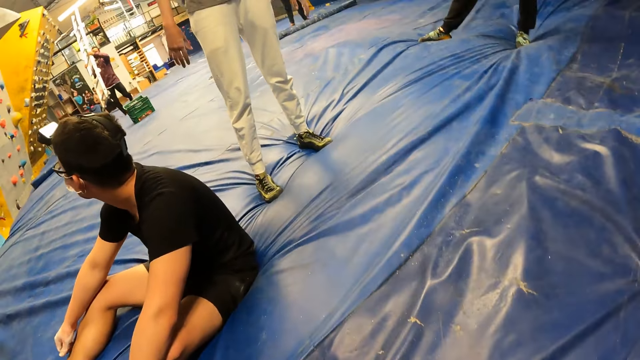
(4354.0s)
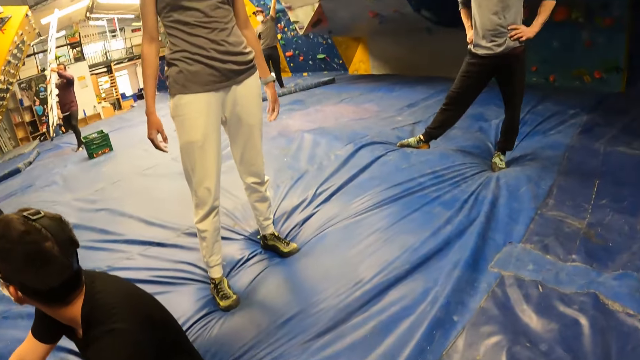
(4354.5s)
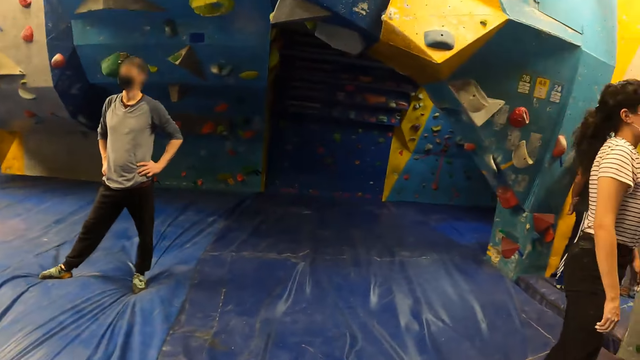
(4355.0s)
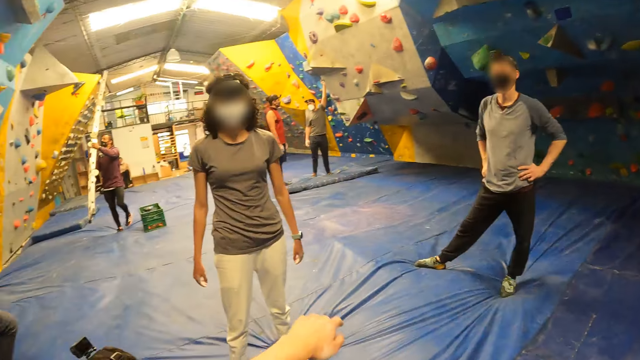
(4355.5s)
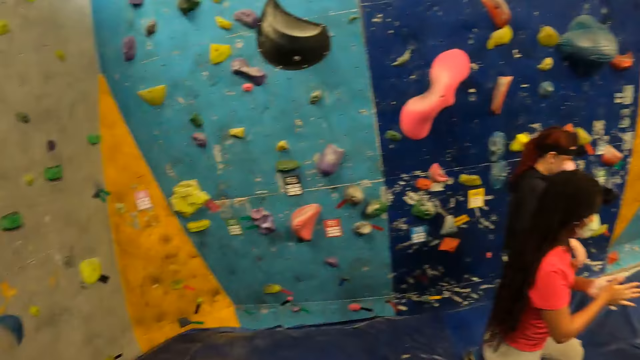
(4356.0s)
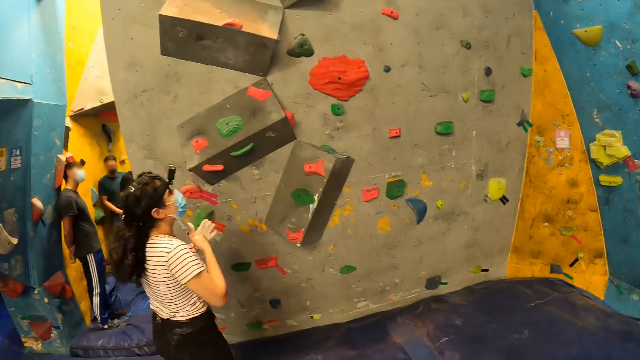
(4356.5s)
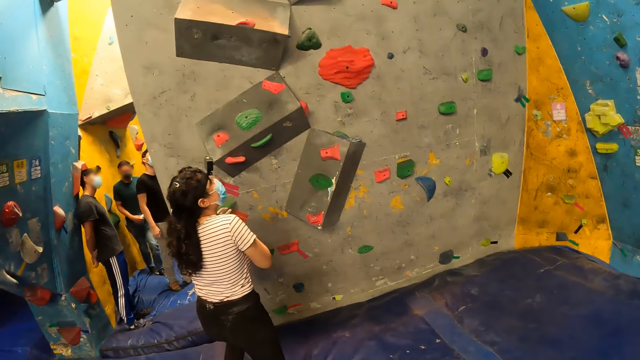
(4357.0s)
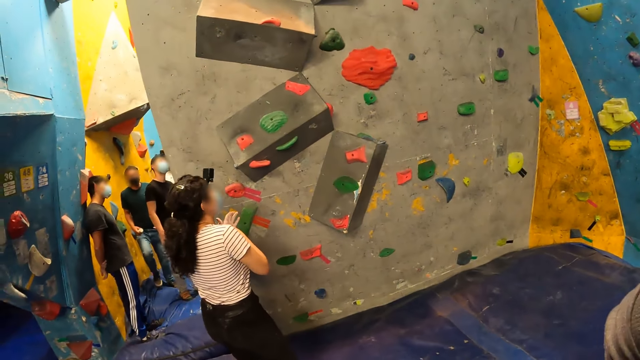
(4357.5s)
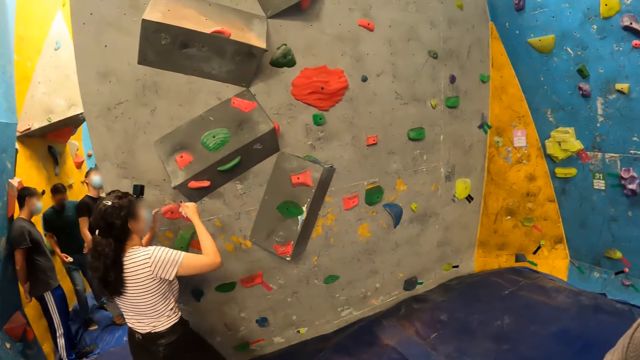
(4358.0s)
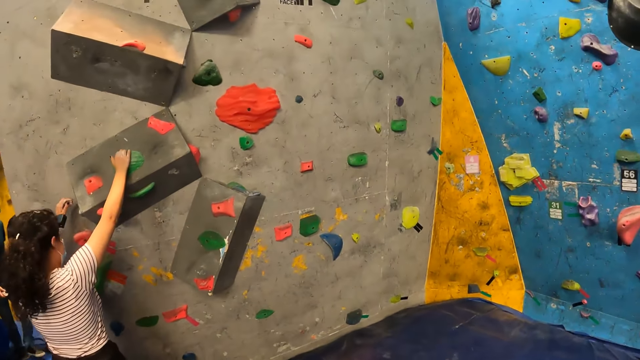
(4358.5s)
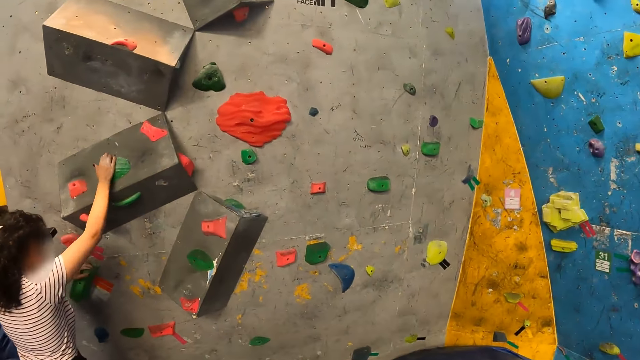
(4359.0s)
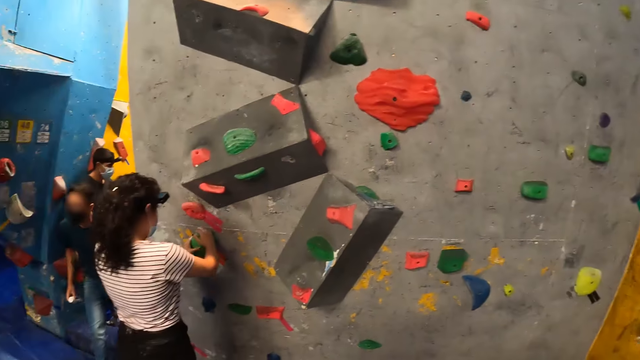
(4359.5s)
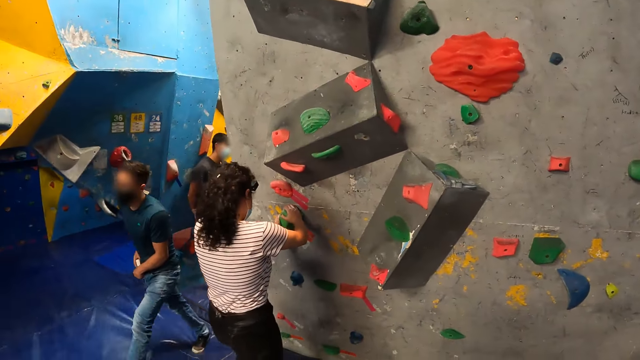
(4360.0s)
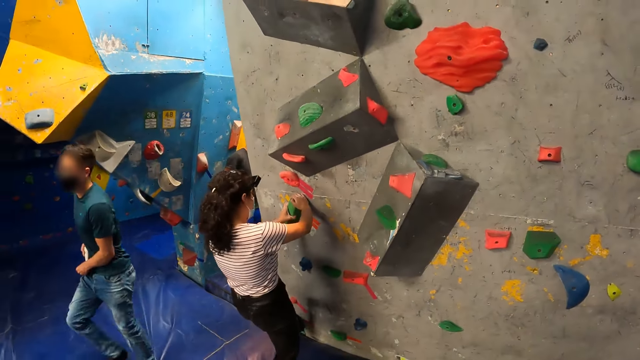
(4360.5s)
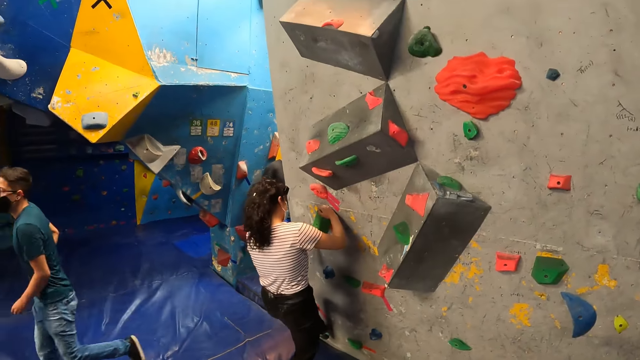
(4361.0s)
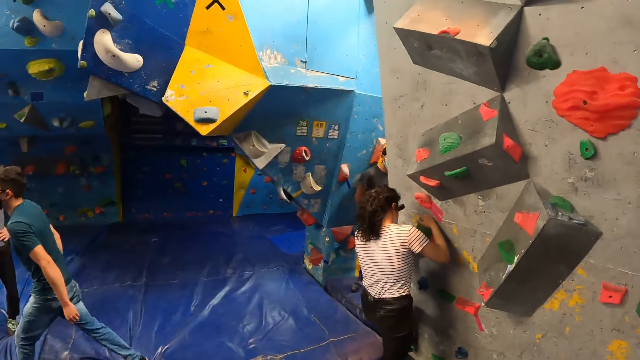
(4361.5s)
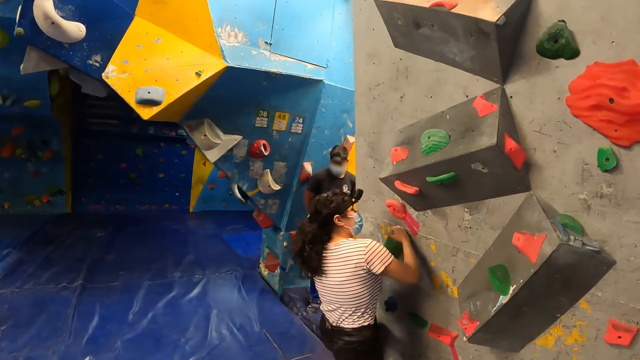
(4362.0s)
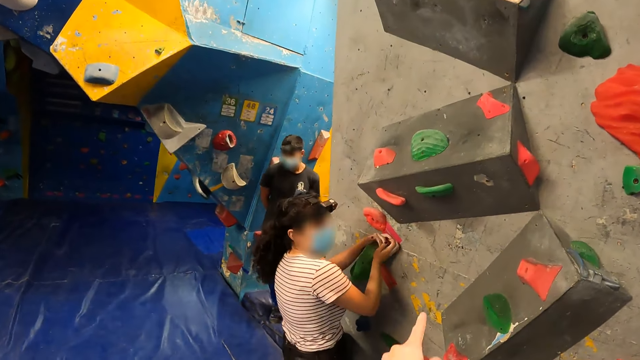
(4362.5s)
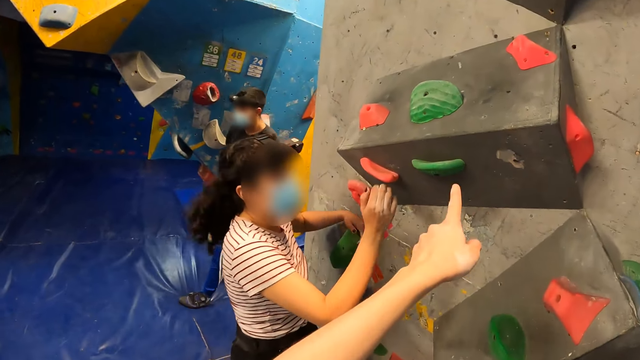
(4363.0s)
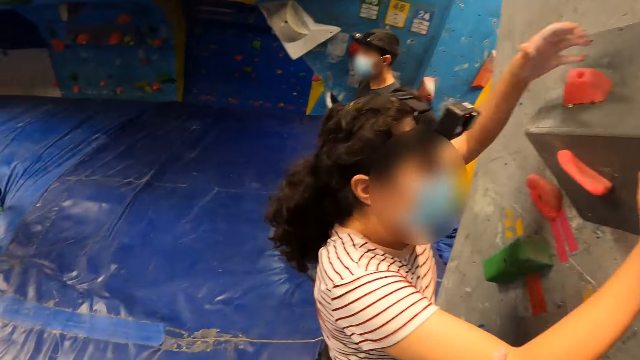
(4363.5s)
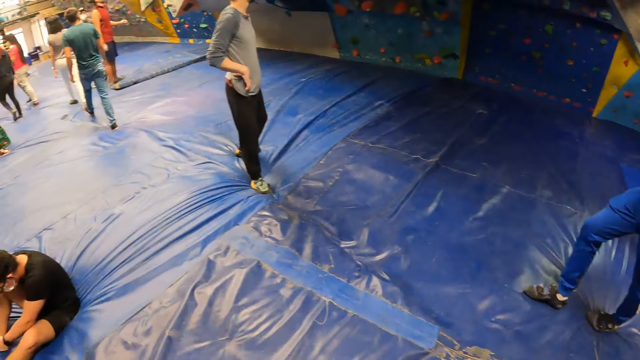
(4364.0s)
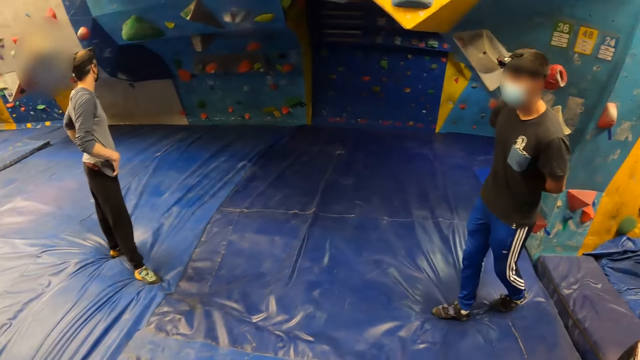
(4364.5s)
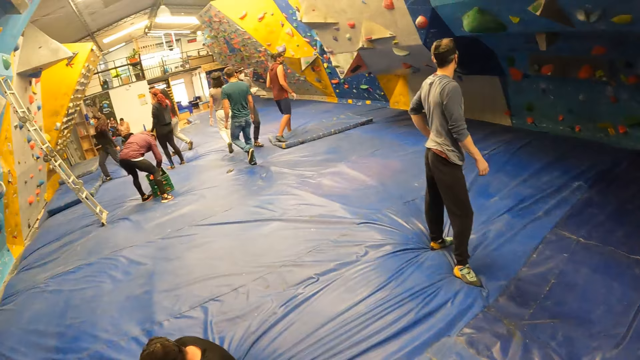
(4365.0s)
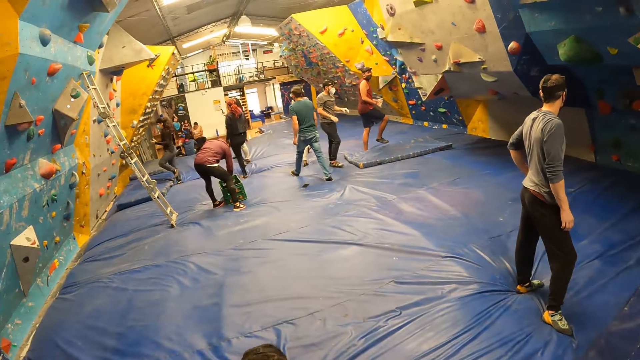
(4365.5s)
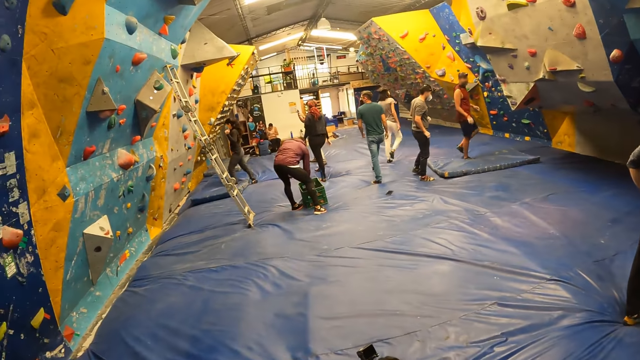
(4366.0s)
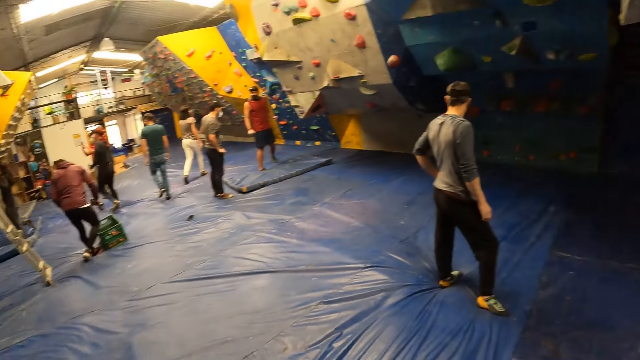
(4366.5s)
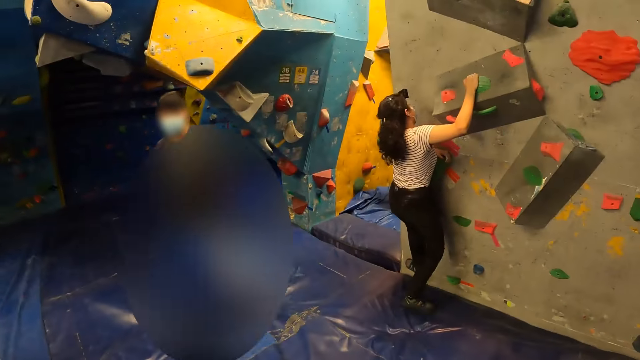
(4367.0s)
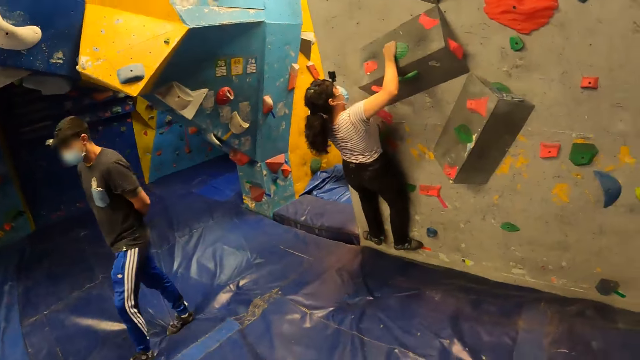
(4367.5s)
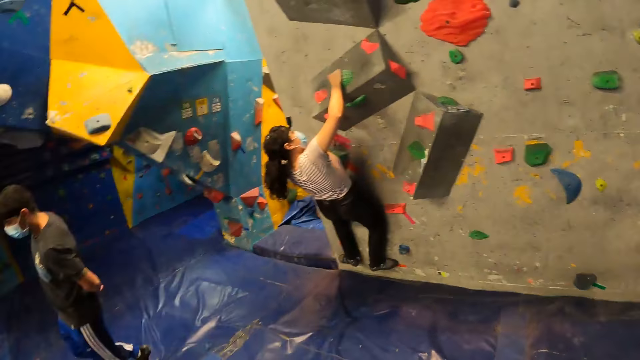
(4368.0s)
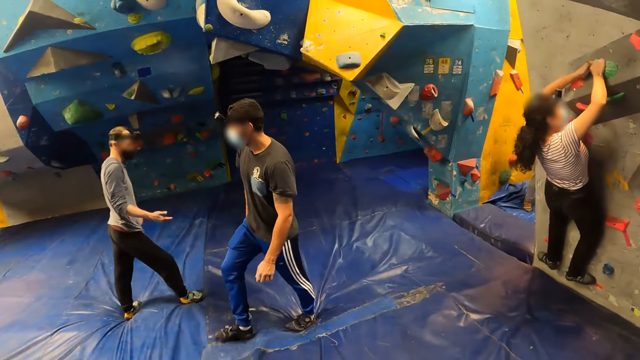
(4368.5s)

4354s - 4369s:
The camera wearer looks around the climbing game. The woman climbs the rock wall with both hands. The camera wearer talks to the woman. They look around the climbing game.

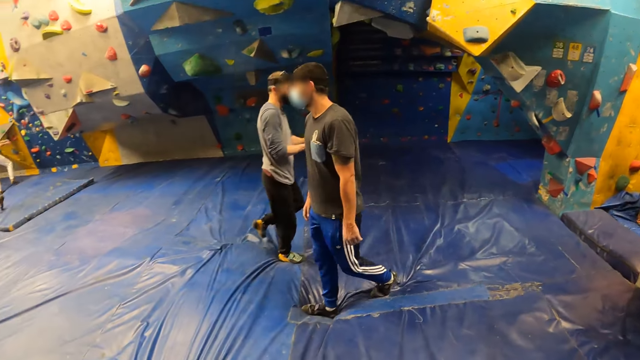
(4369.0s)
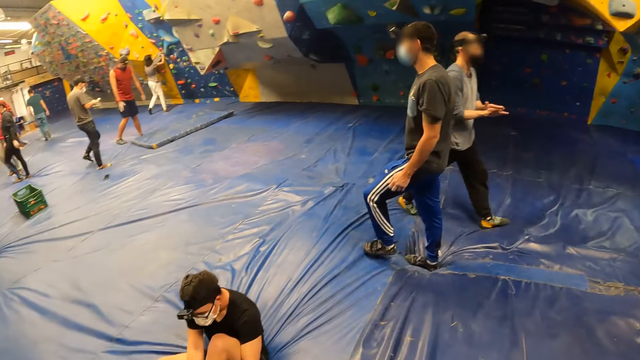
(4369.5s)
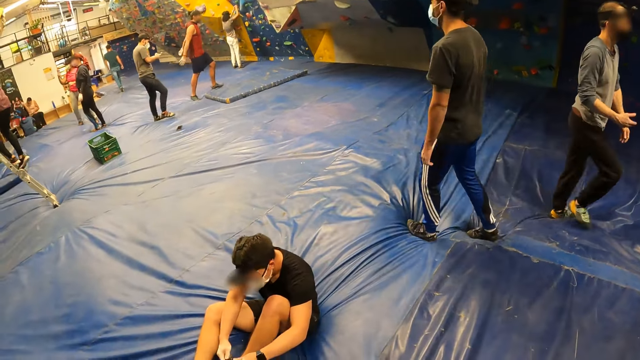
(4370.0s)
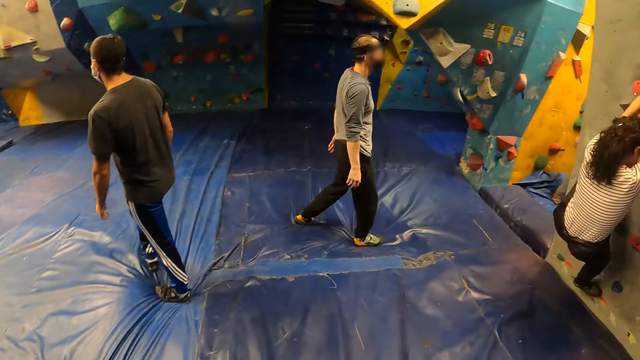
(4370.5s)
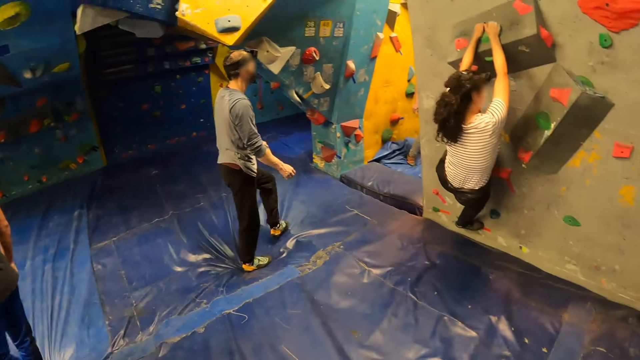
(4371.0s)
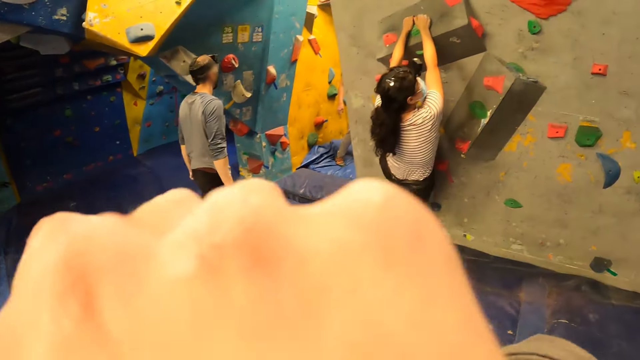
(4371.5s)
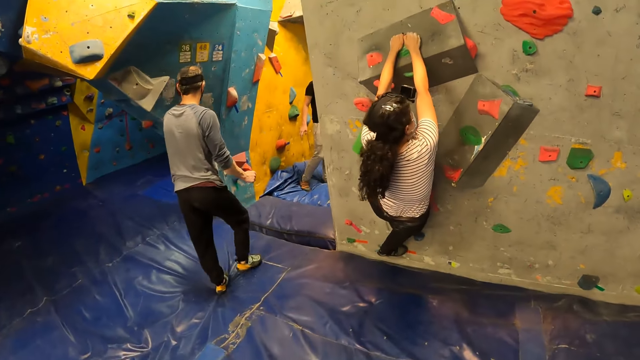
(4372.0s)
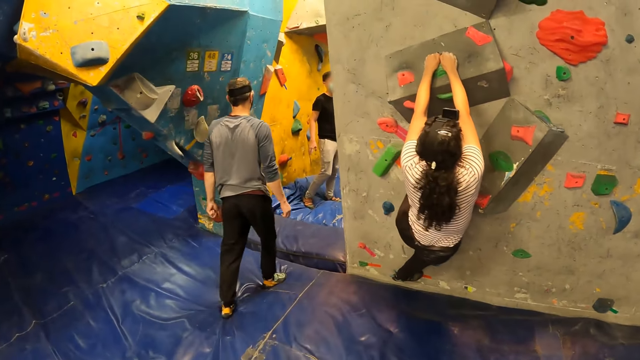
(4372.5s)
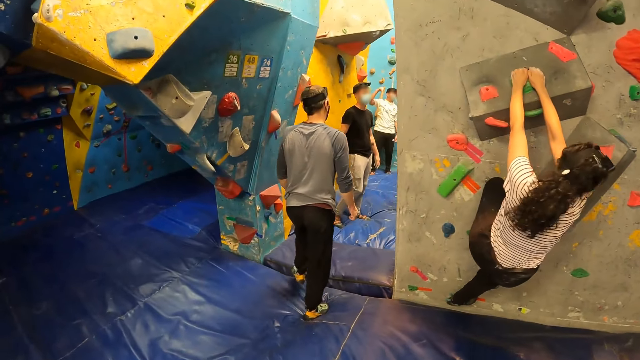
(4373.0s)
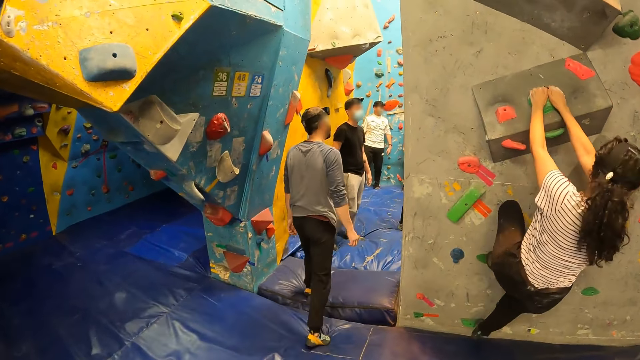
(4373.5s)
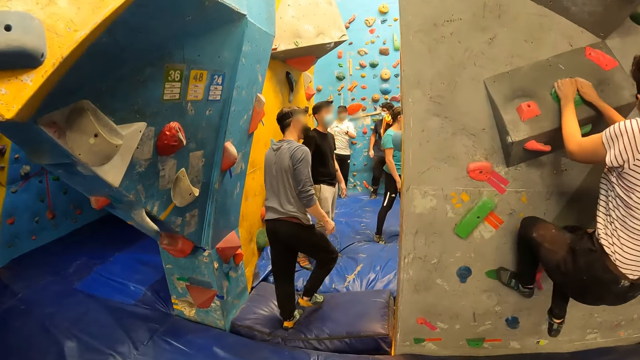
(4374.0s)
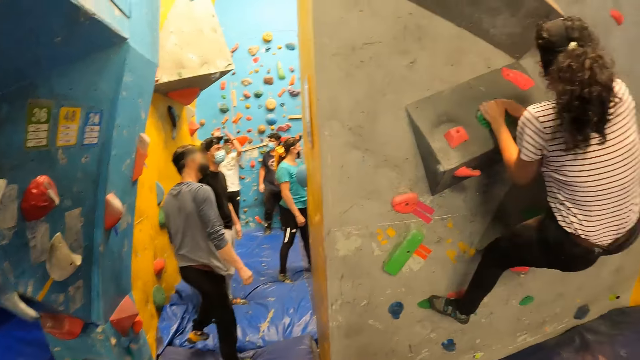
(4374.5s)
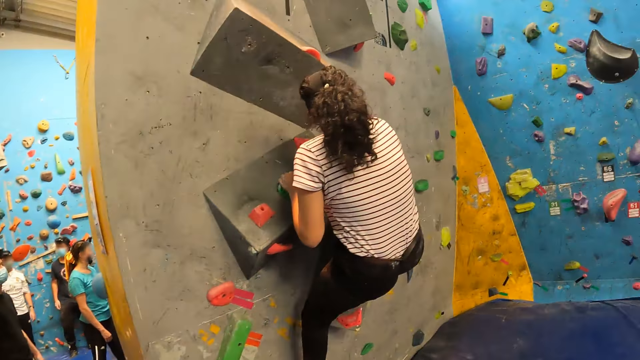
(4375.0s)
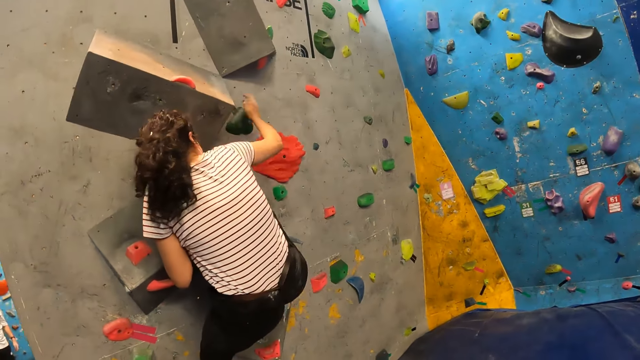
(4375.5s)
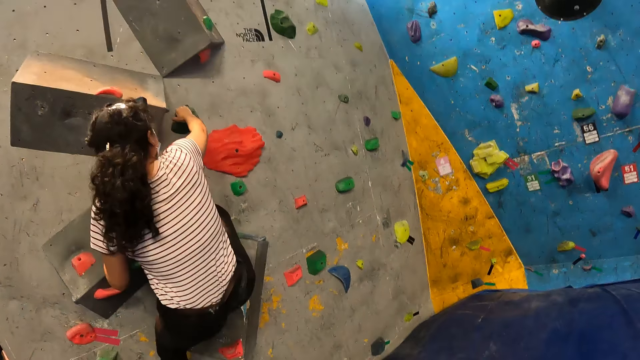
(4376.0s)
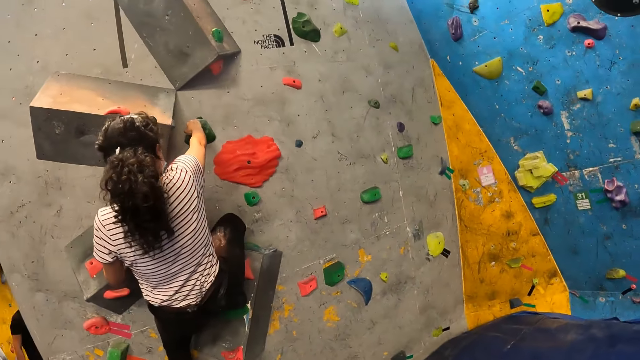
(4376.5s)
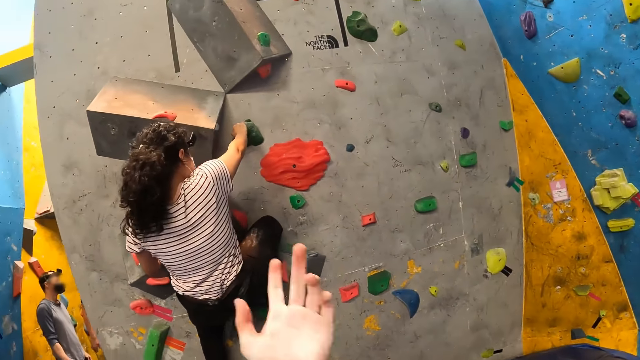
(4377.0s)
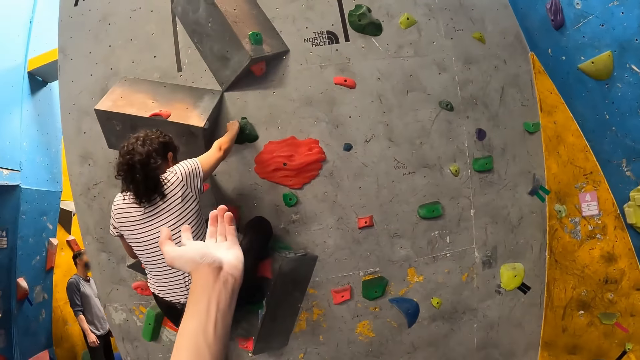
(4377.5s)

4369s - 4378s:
The camera wearer walks around the game. They look around the climbing game.
